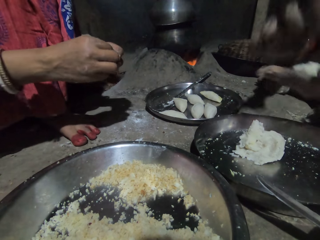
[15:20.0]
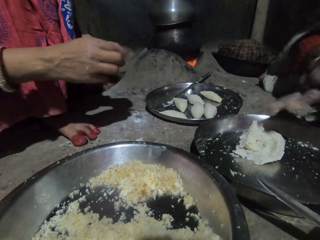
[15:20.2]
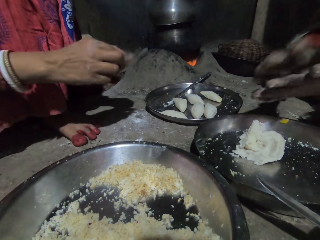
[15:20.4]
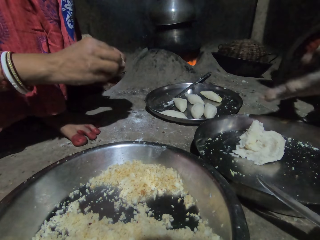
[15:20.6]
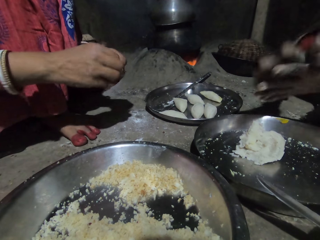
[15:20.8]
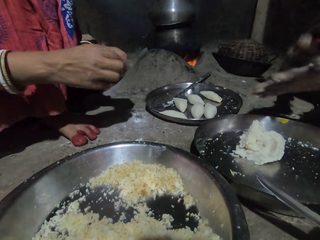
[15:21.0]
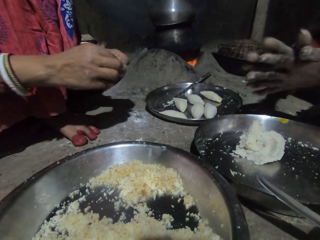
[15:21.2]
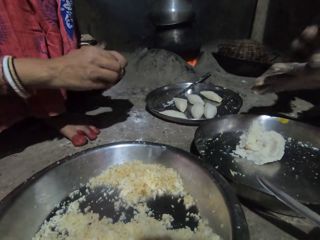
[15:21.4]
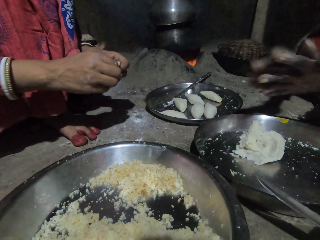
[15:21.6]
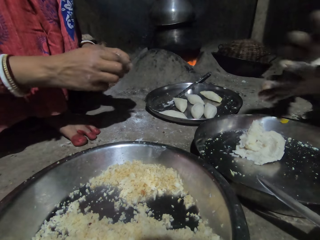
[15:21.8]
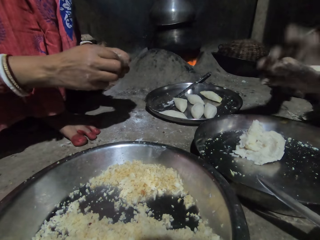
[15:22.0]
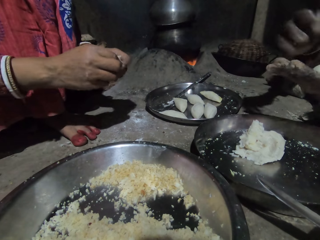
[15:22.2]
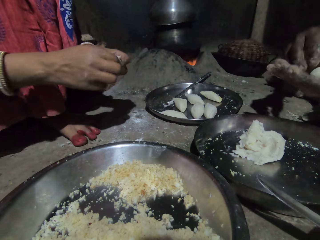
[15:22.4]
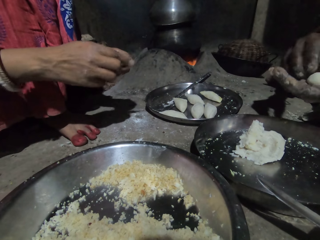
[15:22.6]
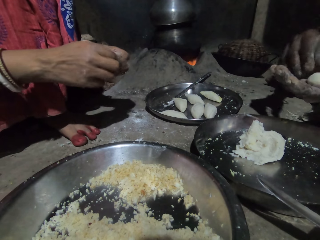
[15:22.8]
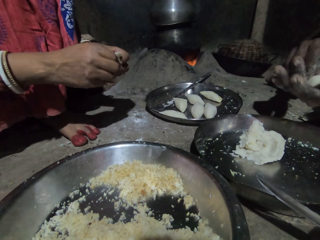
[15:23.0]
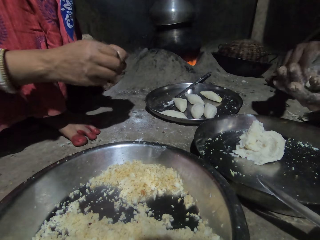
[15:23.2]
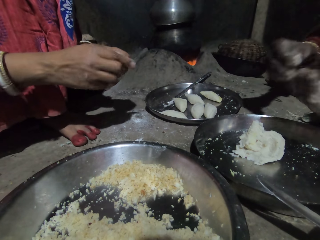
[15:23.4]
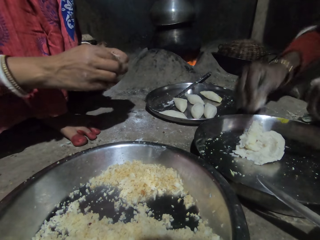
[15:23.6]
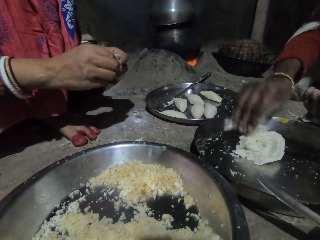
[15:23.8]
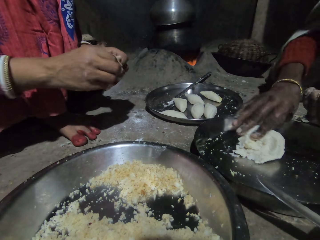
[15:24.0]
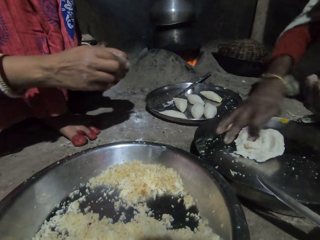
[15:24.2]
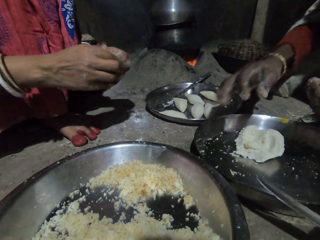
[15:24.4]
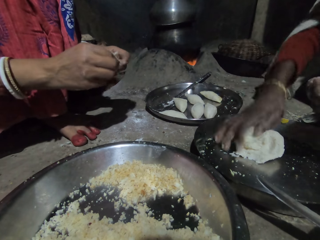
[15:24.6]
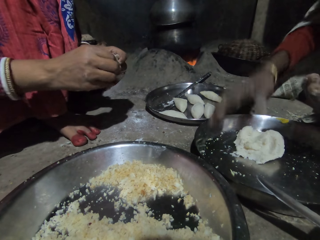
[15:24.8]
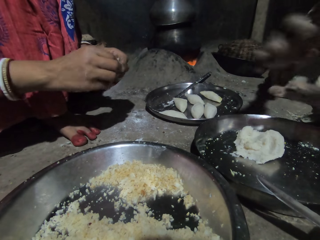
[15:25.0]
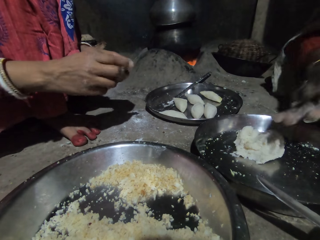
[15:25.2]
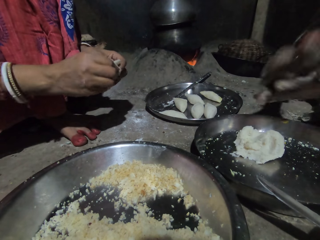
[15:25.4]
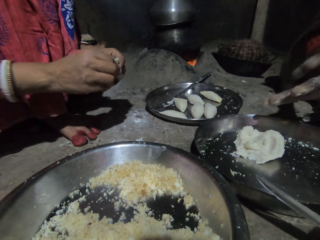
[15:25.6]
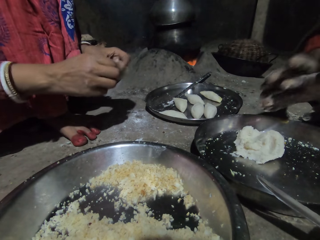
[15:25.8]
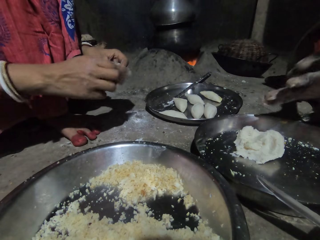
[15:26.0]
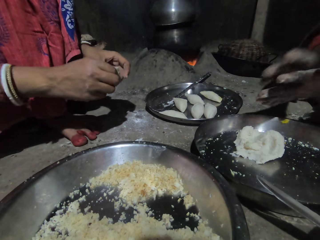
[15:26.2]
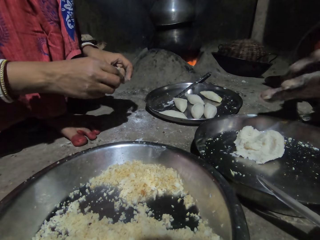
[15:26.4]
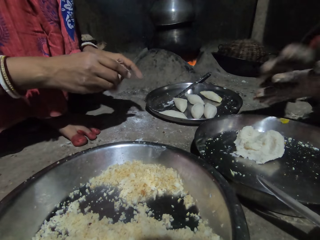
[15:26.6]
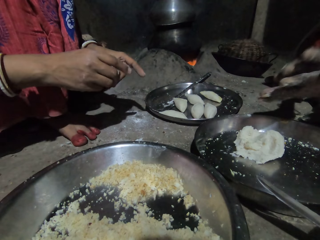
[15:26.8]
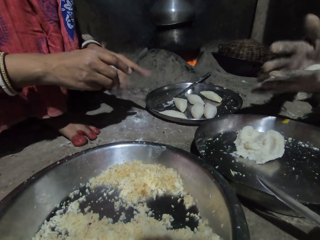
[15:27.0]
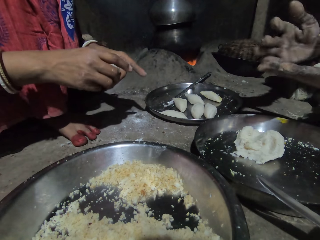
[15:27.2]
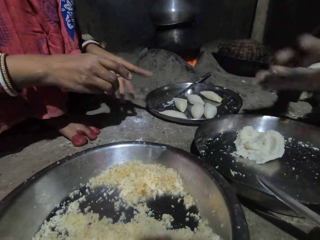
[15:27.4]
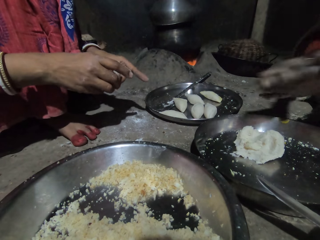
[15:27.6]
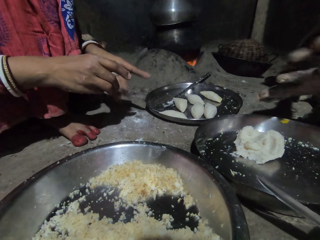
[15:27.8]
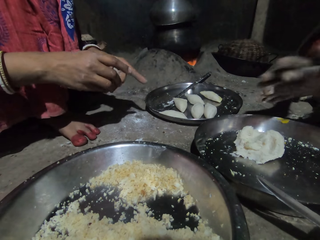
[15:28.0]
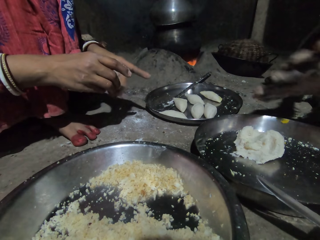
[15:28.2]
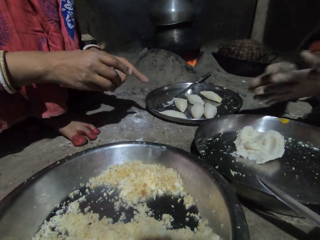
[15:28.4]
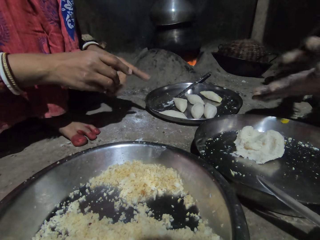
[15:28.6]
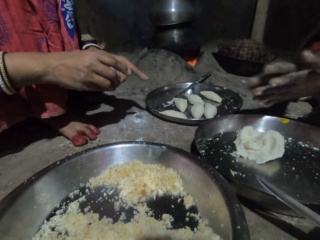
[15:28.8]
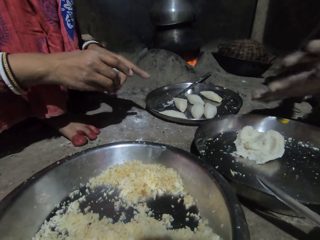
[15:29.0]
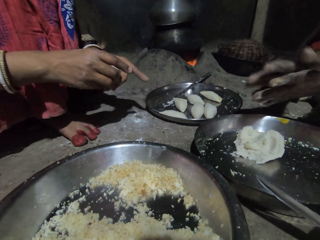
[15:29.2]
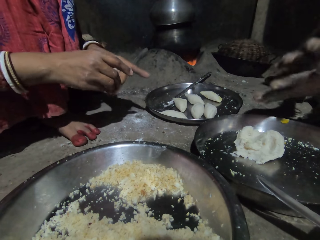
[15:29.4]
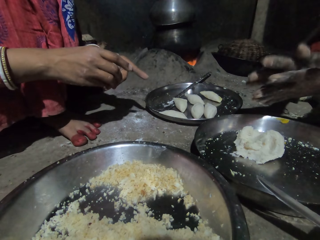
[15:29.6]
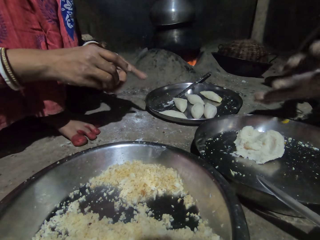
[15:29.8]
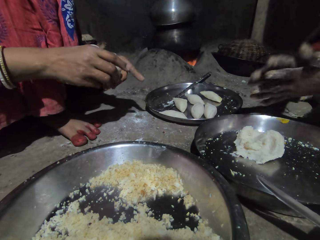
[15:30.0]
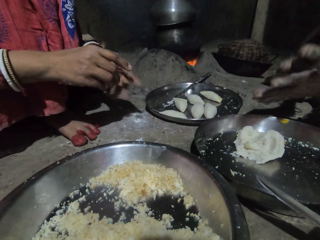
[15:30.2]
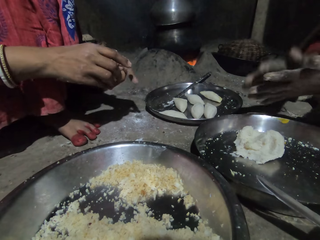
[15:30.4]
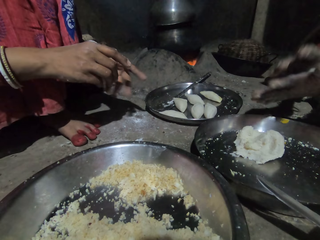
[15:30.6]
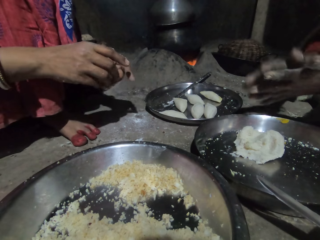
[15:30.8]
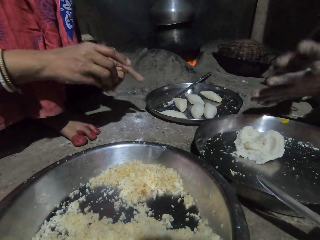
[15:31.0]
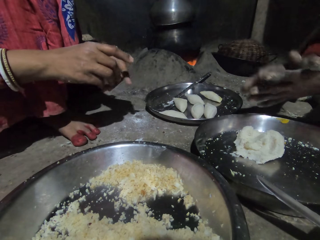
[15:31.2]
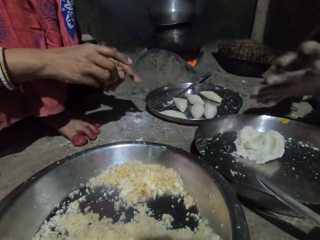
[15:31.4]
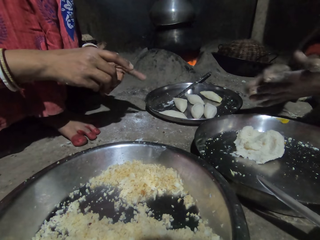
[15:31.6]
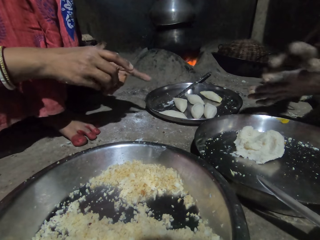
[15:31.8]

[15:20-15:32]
A woman places the dough in her right hand on her left hand. She rolls the dough with her hands. Another woman cuts the dough in her hands with her right hand. She drops the dough in her right hand on the dough in the plate on the floor. The first woman rolls the dough with her hands. The other woman aligns the dough.

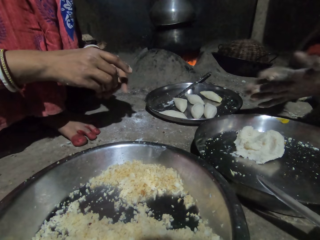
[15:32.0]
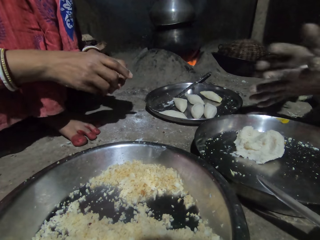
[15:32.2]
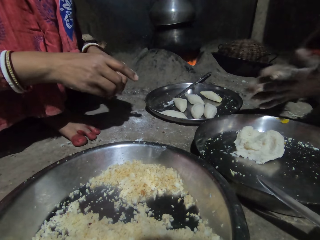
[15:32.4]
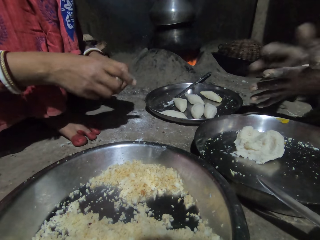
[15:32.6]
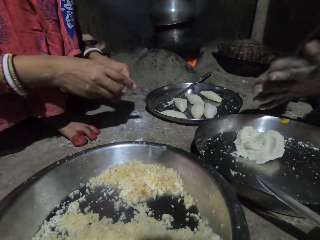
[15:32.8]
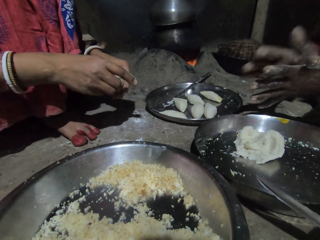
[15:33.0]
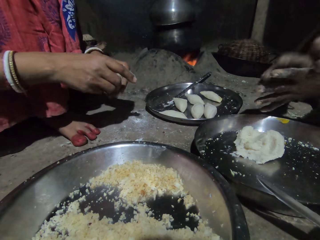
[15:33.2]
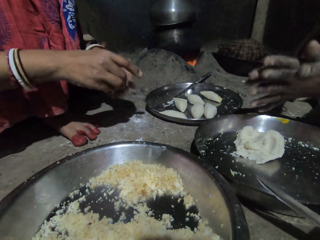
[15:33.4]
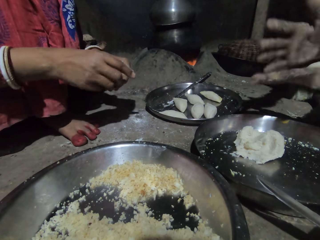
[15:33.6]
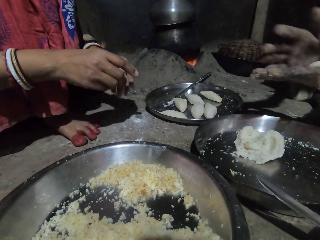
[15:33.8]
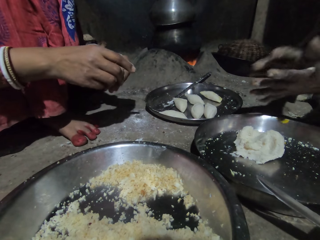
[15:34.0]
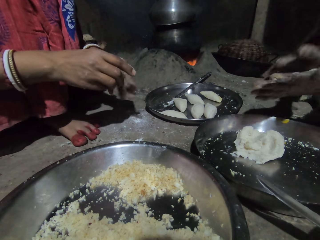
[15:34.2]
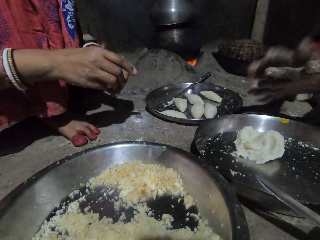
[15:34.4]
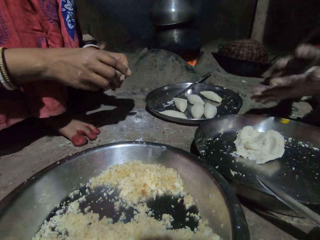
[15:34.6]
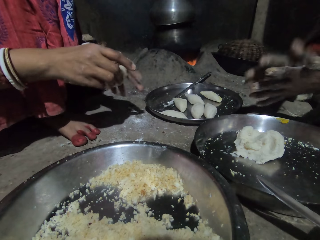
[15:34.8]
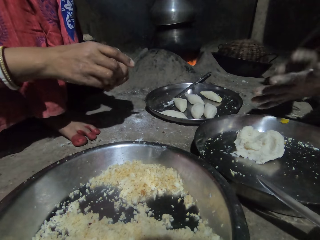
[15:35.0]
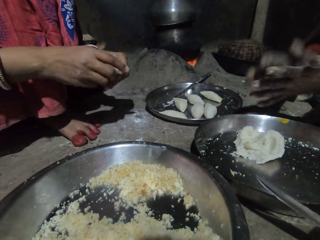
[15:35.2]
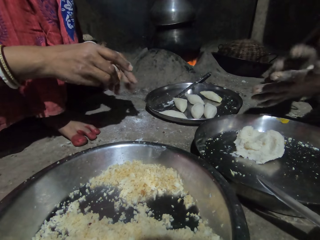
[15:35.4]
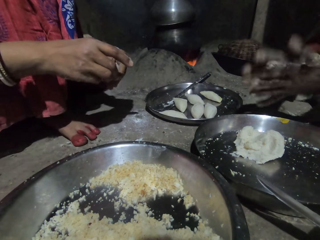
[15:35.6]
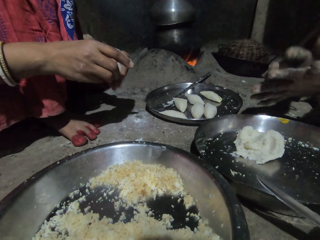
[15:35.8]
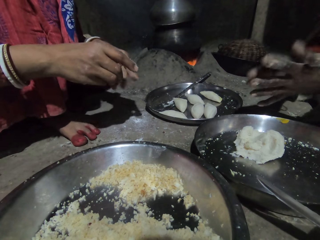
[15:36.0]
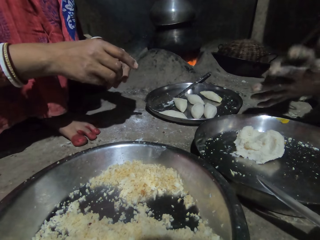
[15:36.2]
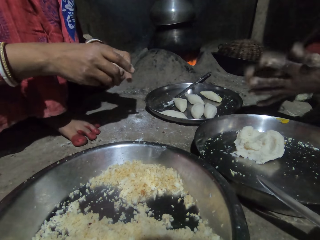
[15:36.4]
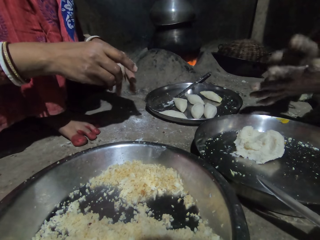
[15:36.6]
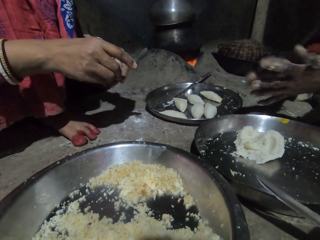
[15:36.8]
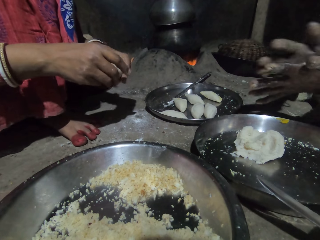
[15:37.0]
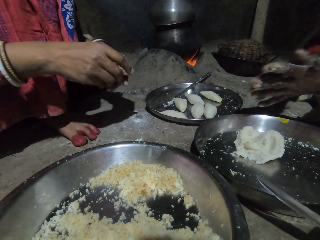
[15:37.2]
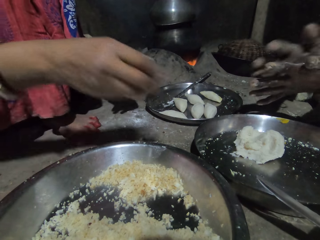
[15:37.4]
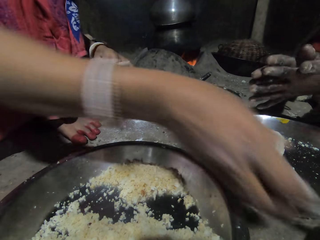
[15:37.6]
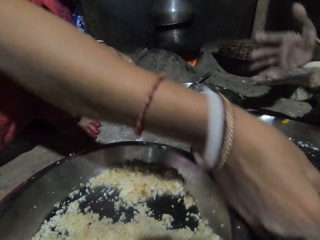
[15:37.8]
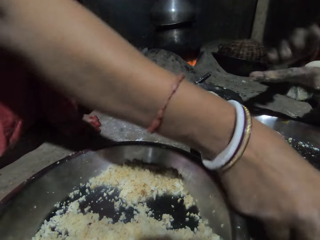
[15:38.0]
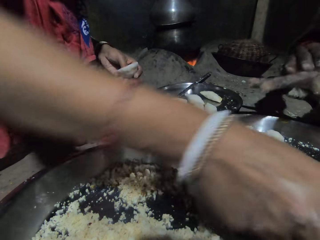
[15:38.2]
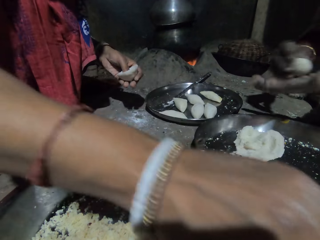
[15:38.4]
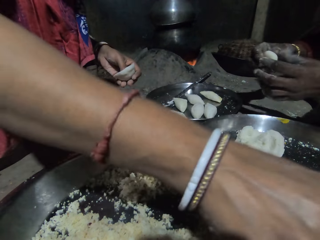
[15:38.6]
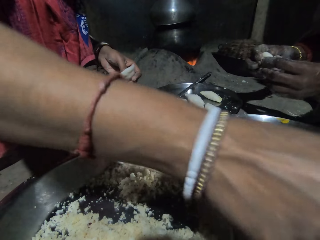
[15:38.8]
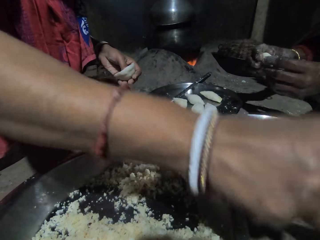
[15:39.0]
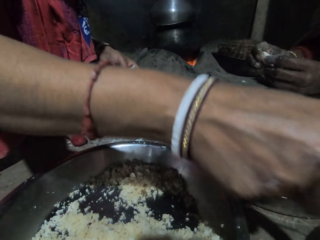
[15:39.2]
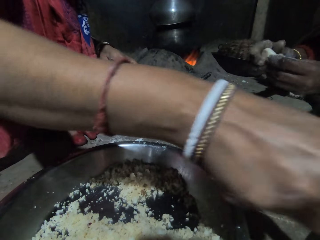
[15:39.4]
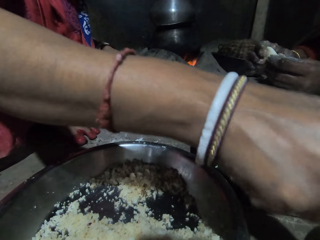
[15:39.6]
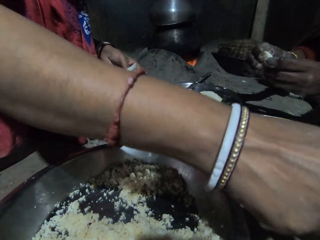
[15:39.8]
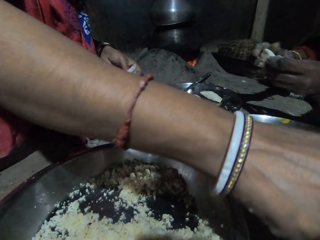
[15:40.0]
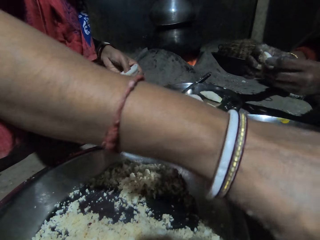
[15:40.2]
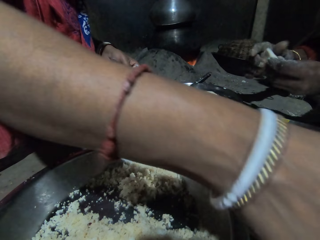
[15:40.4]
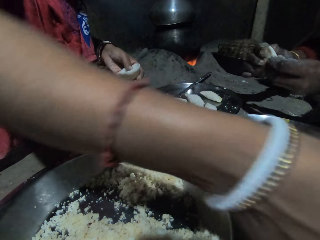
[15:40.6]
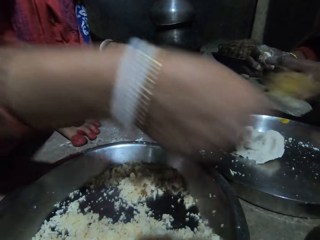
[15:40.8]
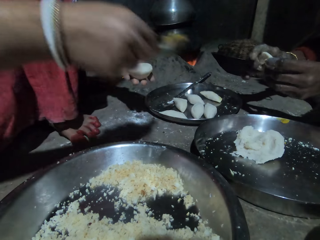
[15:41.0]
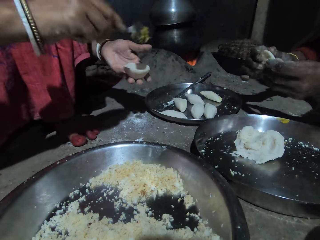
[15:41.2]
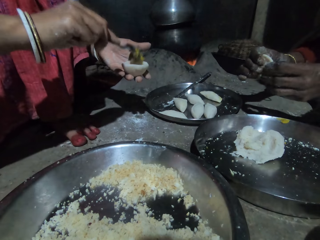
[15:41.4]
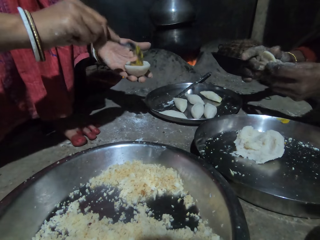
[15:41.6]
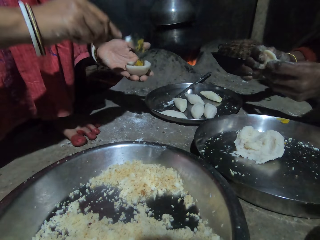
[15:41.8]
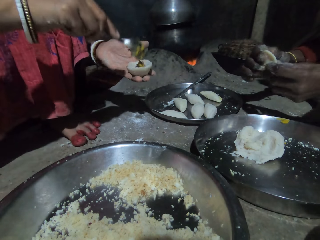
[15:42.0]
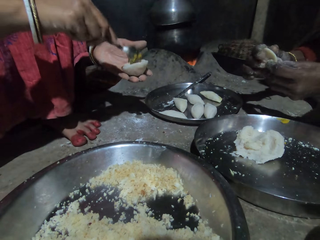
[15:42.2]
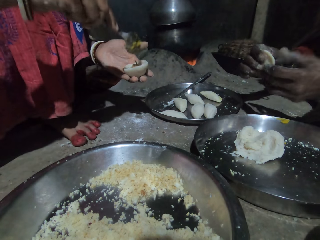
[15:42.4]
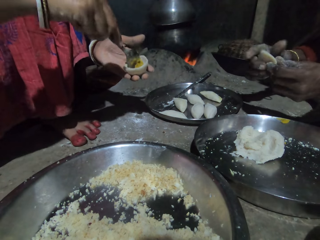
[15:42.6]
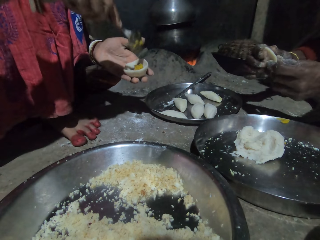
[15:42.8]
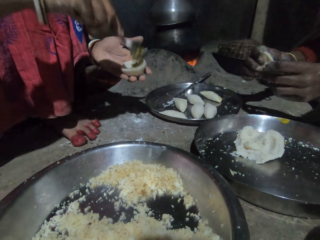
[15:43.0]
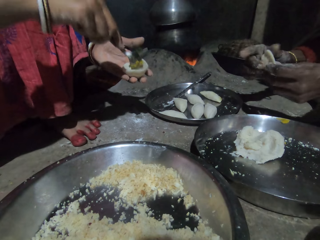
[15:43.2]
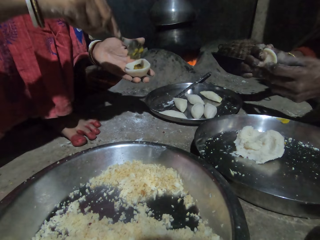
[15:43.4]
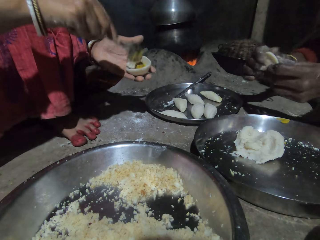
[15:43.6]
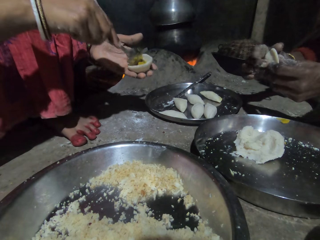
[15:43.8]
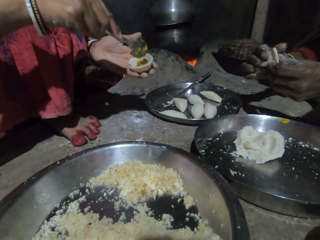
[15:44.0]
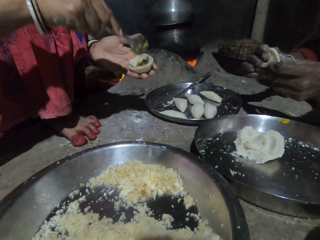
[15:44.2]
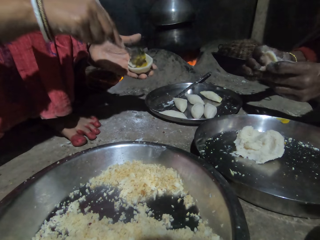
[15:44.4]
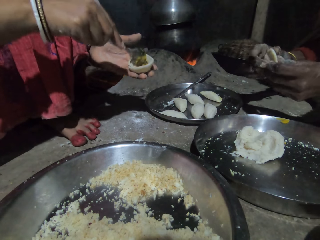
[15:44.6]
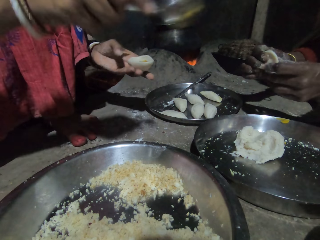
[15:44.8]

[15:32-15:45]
A woman takes some spice from the plate on the floor with the spoon in her right hand. Another woman sharpens the dough in her hands. The first woman drops the spice in the spoon in her right hand into the dough in her left hand. She fills the dough with vegetables.
